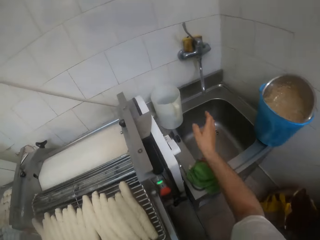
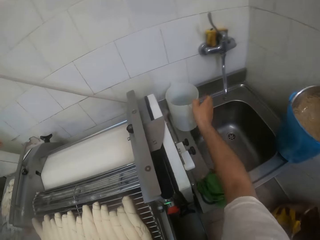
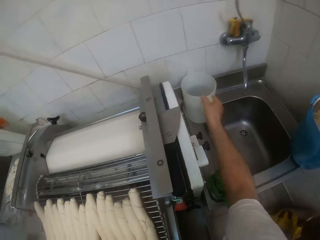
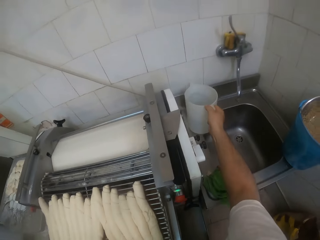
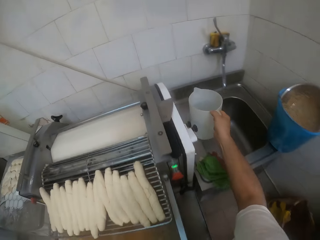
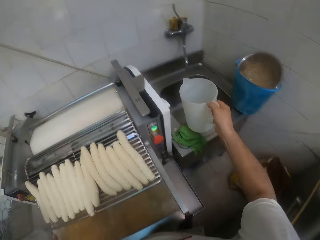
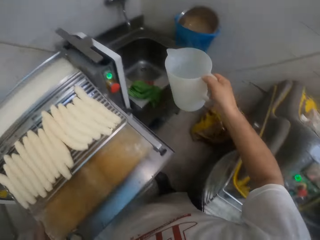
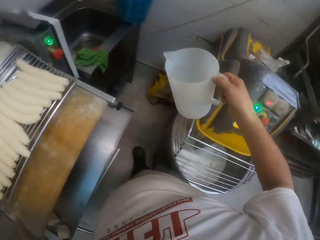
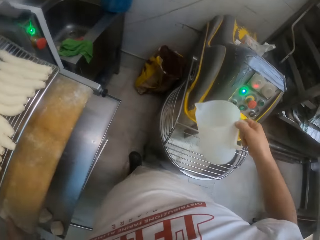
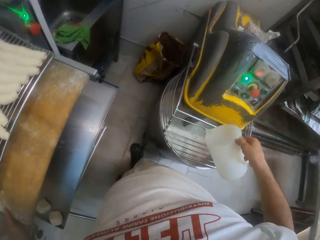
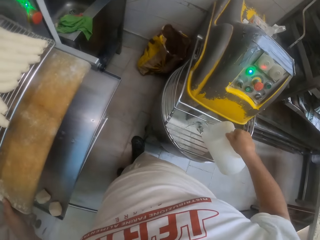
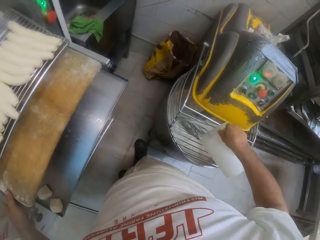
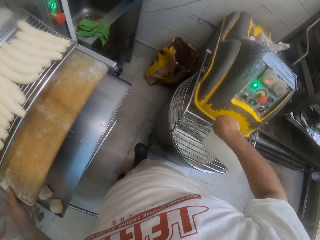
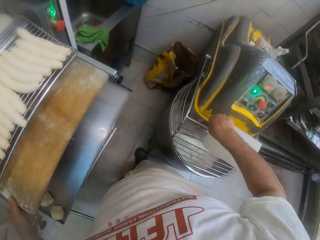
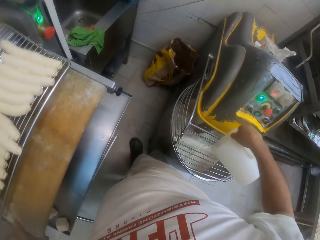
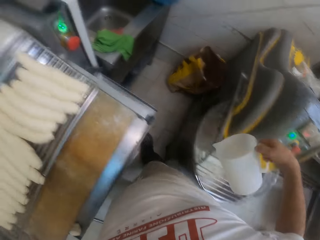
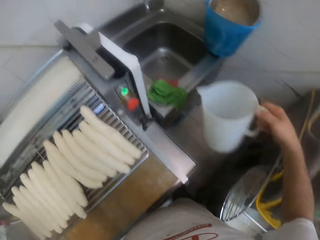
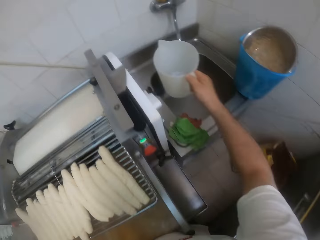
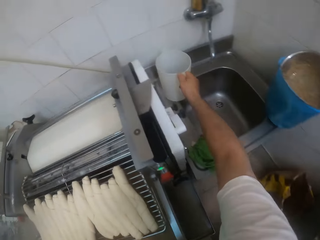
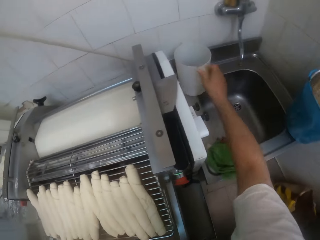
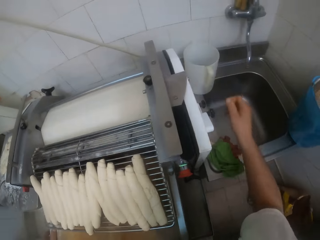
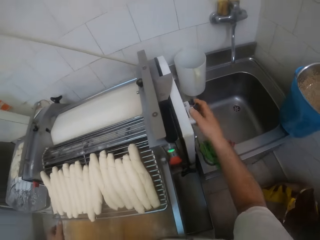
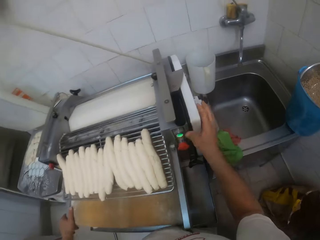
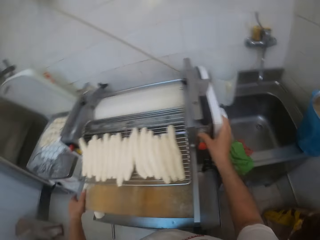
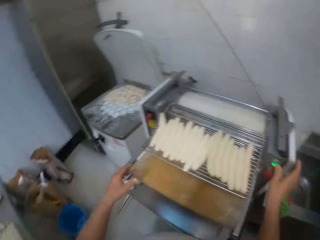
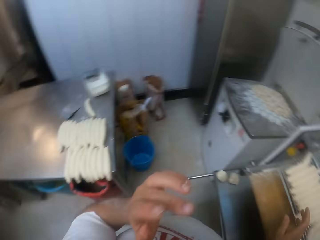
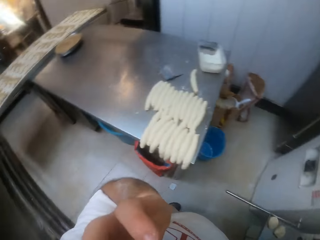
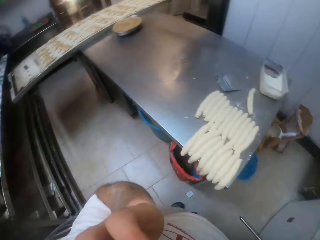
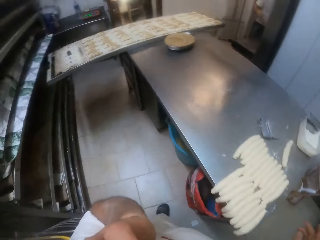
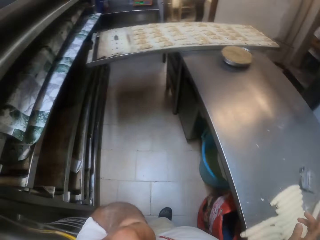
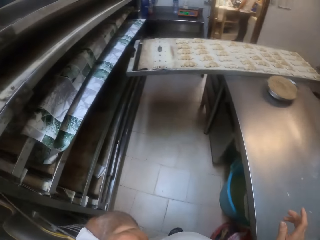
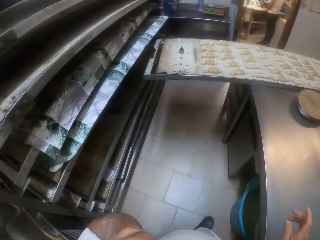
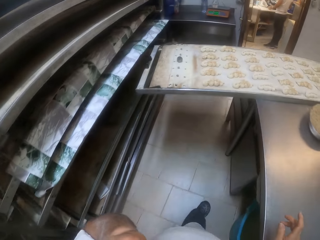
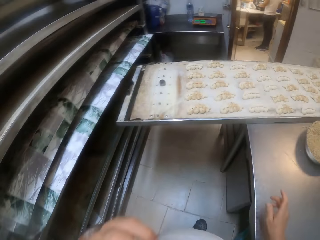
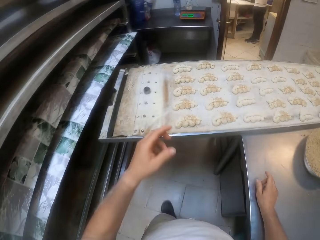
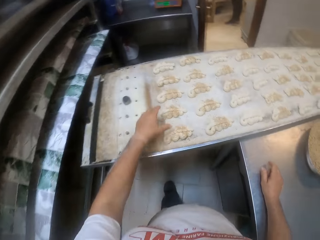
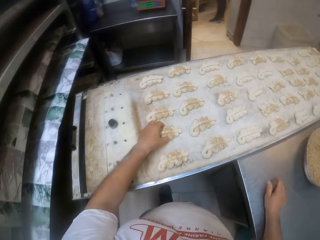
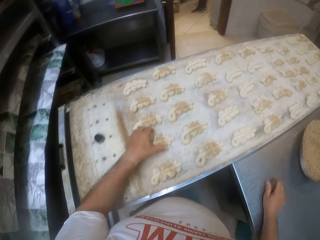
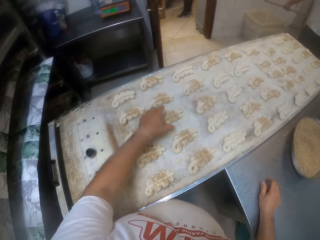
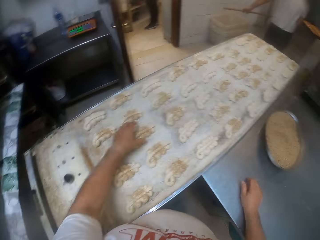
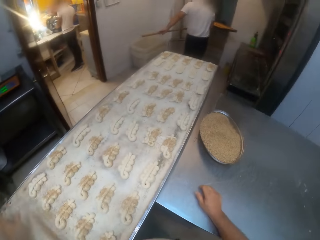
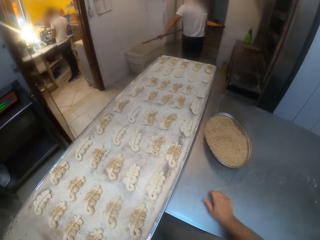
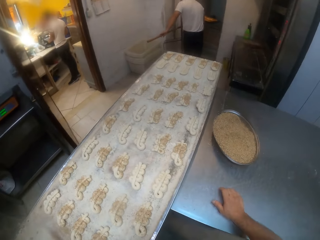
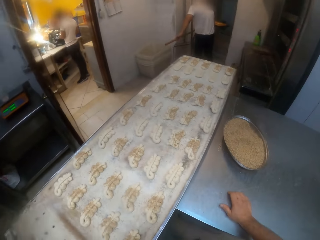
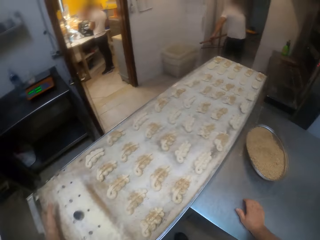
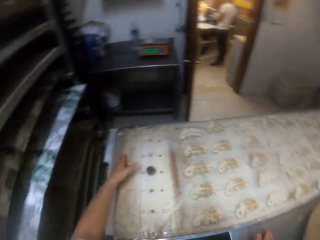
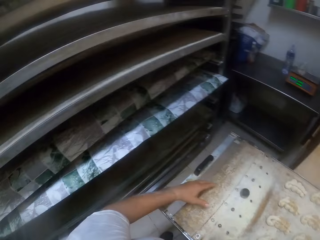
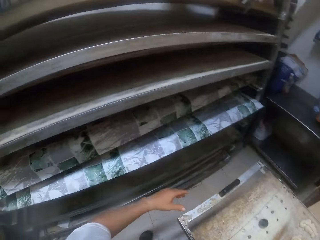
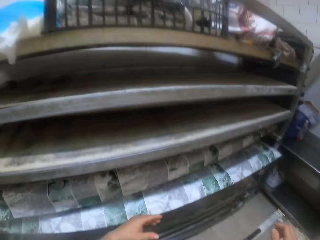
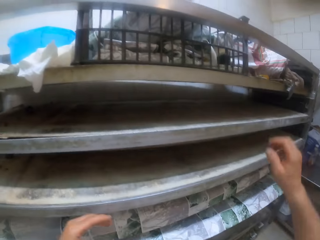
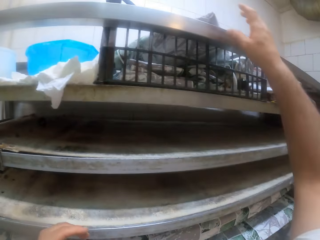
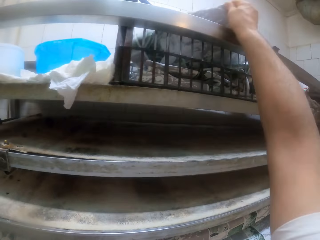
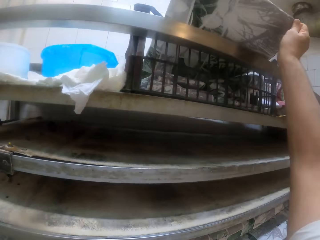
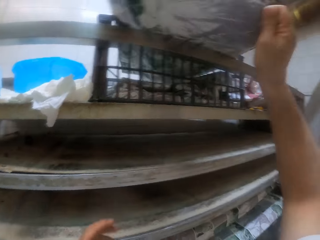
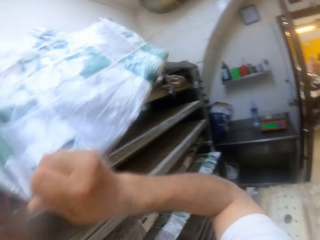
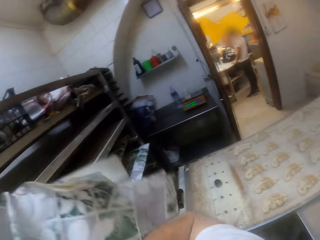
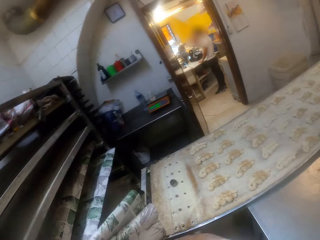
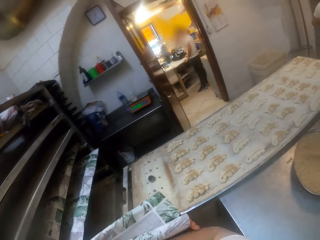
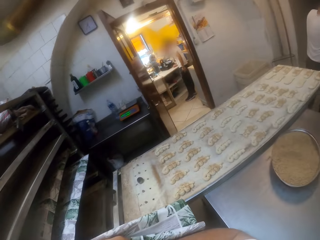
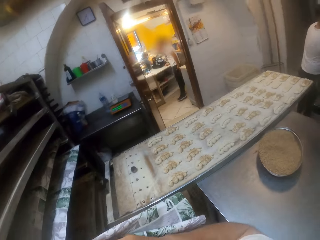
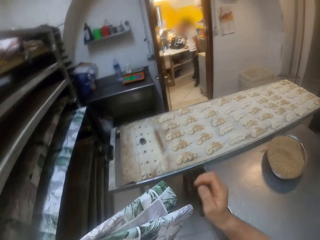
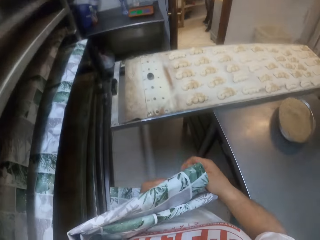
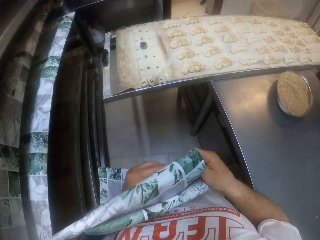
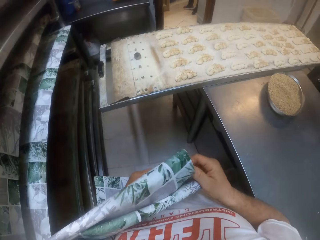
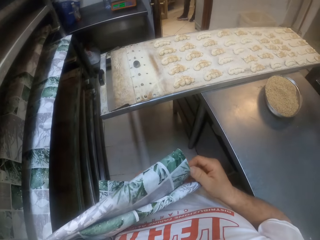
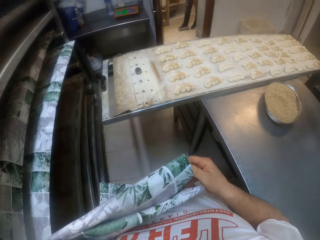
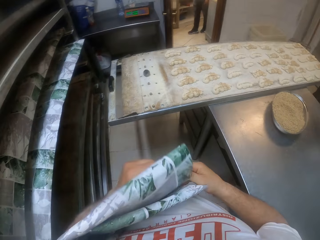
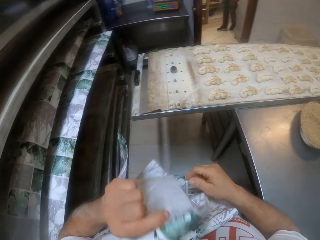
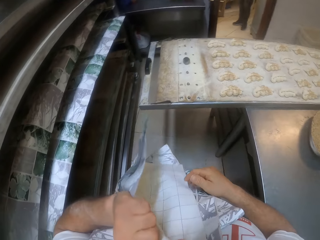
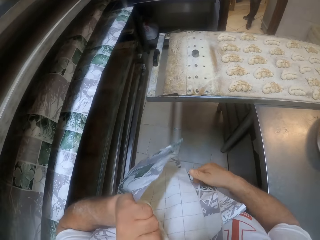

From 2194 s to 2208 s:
The camera wearer makes a step. He picks a jug of water from the top of a sink with his right hand. He lifts the jug. He pours water from the jug into a mixing bowl on the floor with his right hand. He makes a step. He lifts the jug. He places the jug on the top of the sink with his right hand. He presses a button on the dough sheeter on the floor with his right hand. He adjusts his camera with his left hand. He walks around. He adjusts pieces of dough on the baking sheet on the table with his left hand. He moves both hands. He touches the dough. He adjusts the baking sheet on the table with his left hand. He makes a step. He picks a rubber mat or paper from a basket on the shelf with his right hand. He stretches the paper.

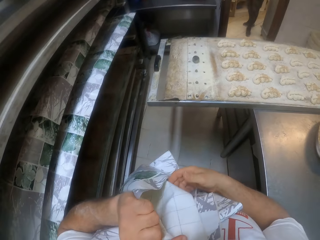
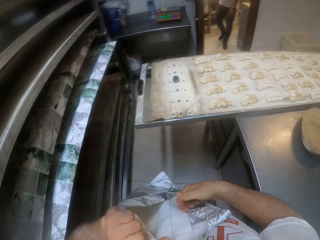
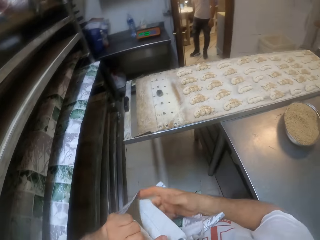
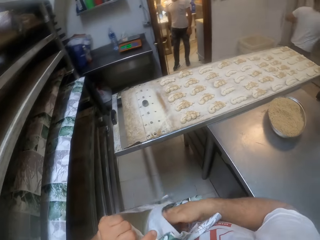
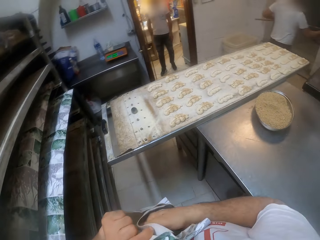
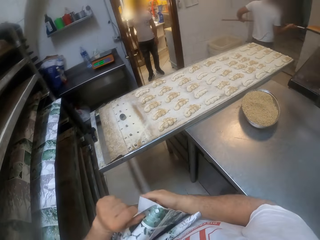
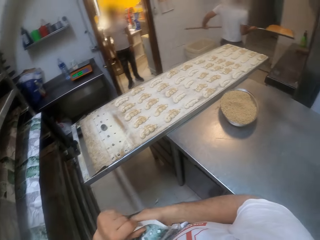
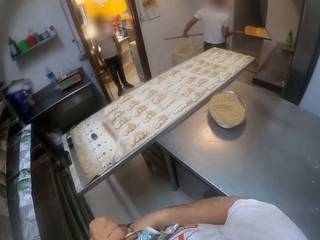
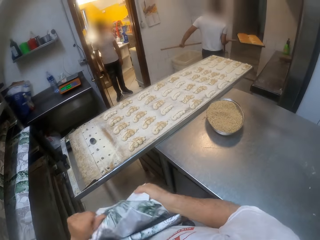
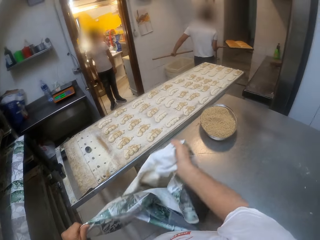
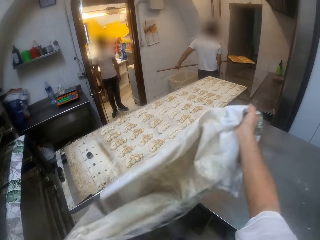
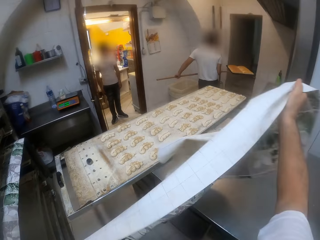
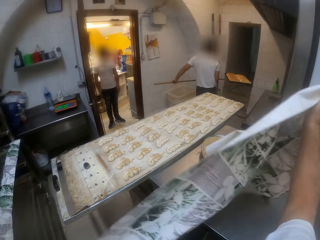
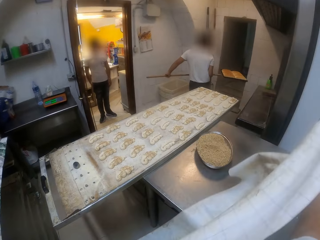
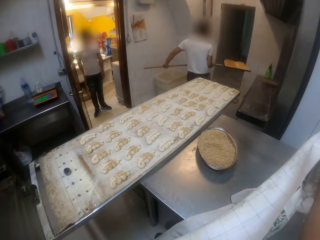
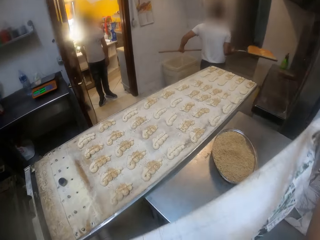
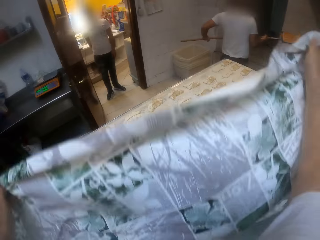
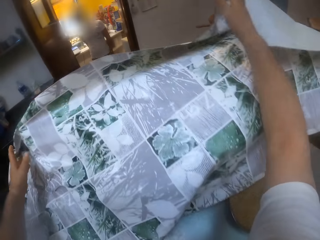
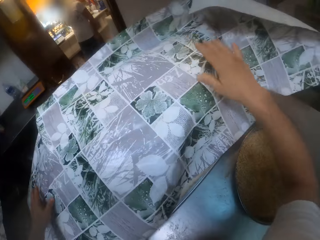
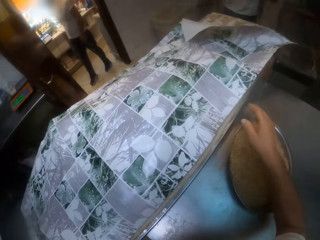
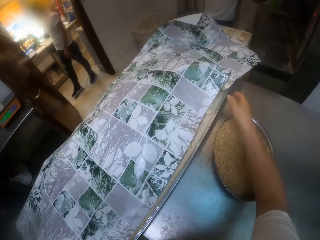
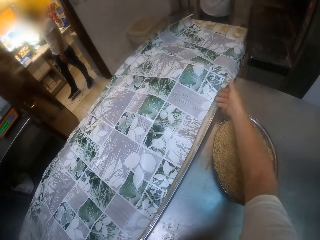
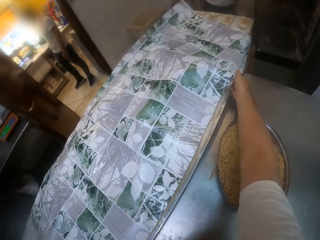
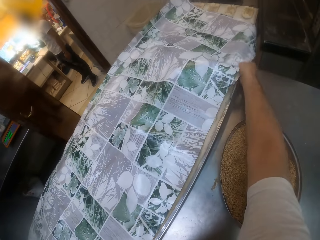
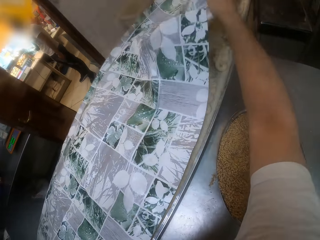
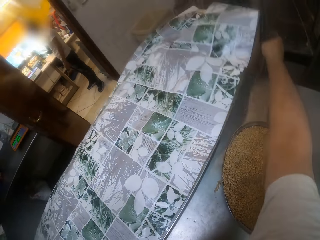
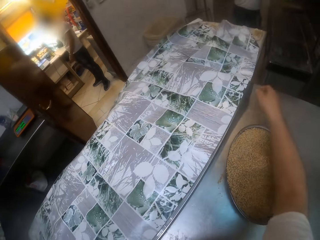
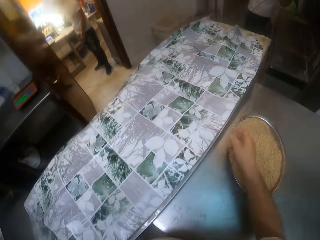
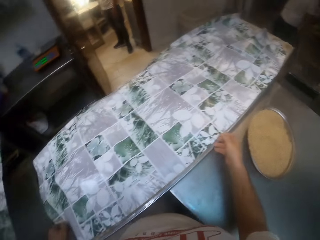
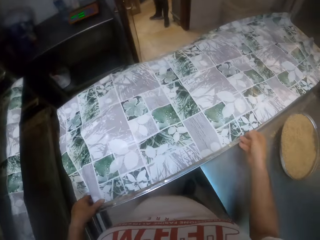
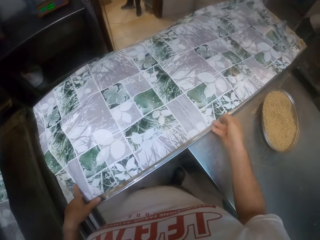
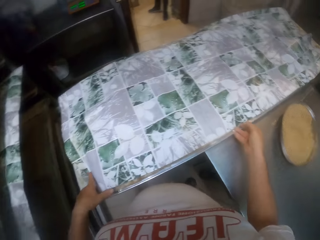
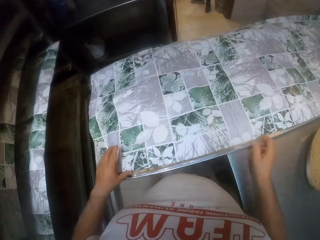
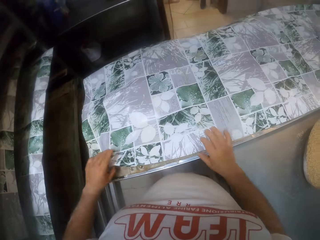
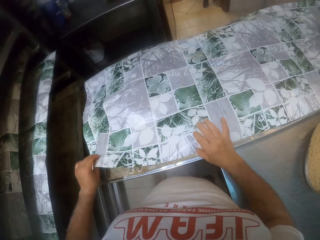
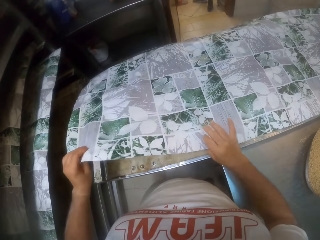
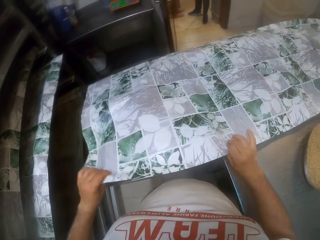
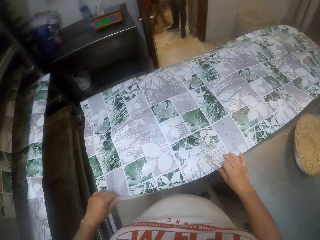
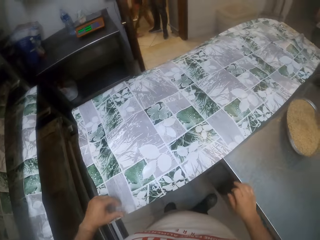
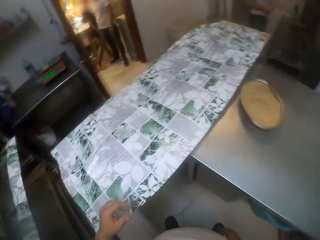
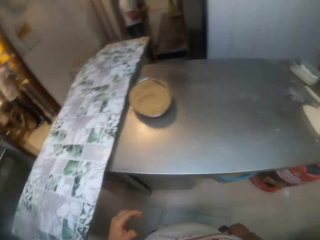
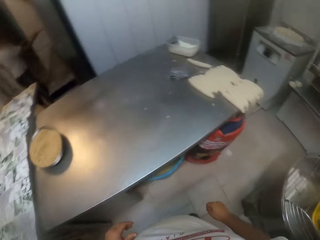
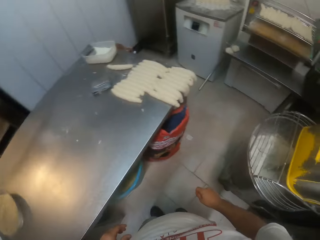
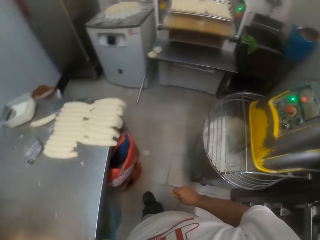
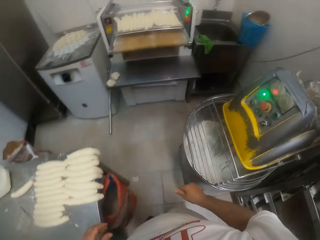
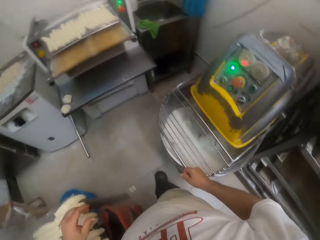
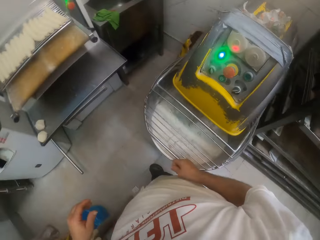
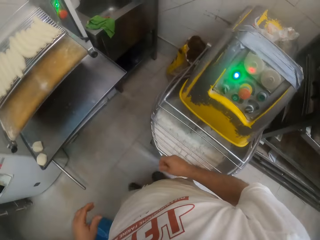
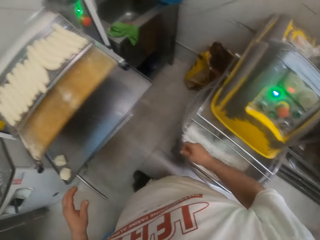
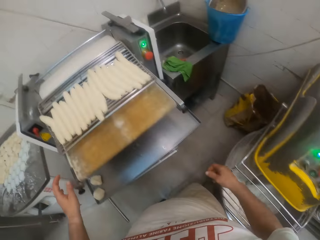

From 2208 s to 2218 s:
The camera wearer unfolds the rubber mat or paper with both hands. He makes a step. He covers the baking sheet with the rubber mat in both hands. He stretches the paper on the tray. He walks around.
